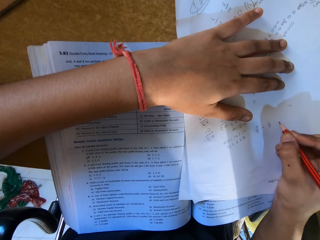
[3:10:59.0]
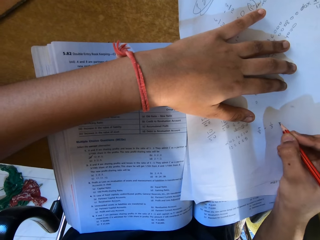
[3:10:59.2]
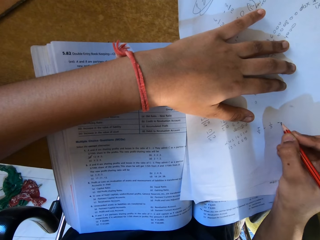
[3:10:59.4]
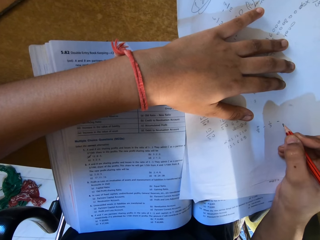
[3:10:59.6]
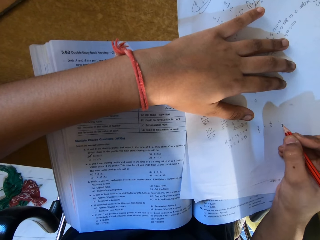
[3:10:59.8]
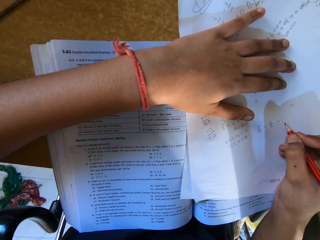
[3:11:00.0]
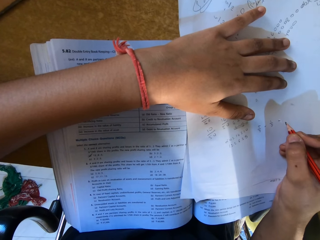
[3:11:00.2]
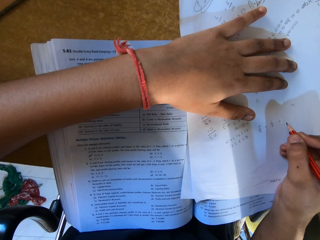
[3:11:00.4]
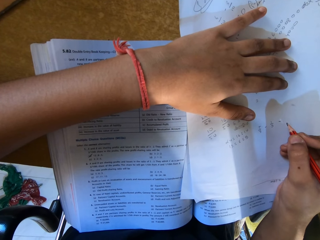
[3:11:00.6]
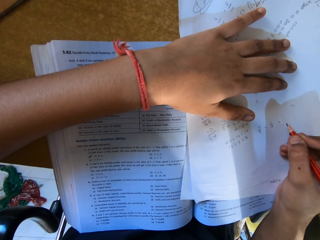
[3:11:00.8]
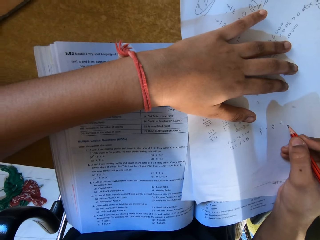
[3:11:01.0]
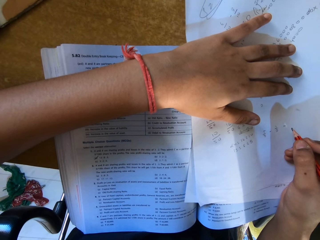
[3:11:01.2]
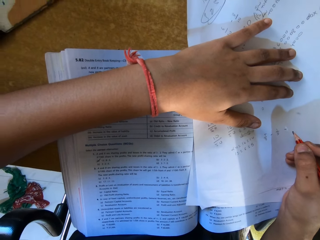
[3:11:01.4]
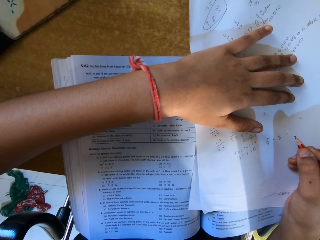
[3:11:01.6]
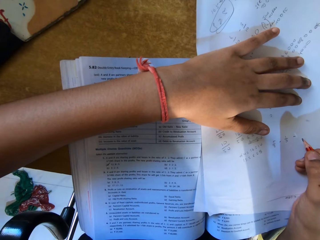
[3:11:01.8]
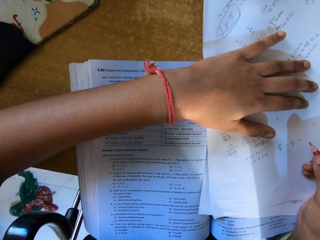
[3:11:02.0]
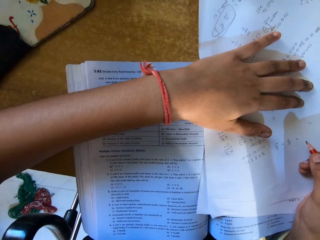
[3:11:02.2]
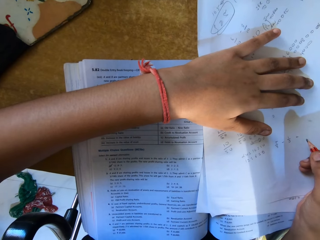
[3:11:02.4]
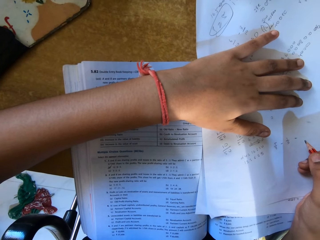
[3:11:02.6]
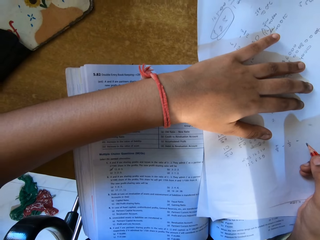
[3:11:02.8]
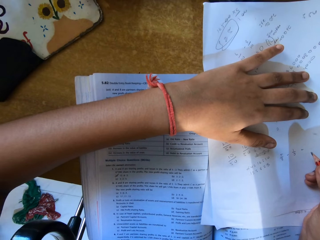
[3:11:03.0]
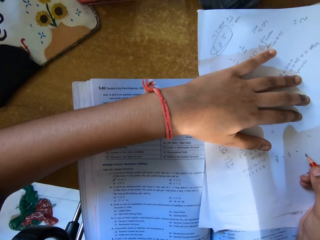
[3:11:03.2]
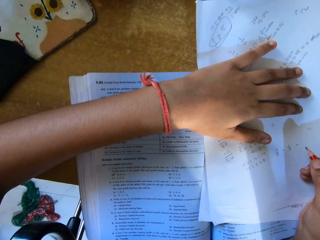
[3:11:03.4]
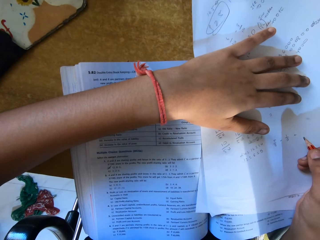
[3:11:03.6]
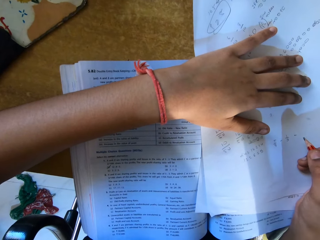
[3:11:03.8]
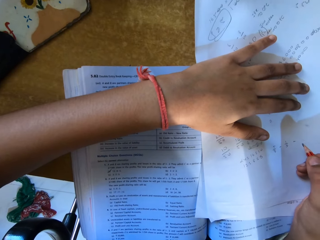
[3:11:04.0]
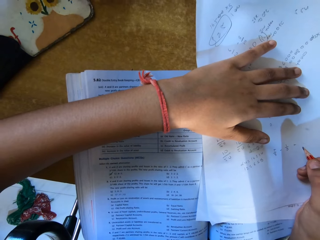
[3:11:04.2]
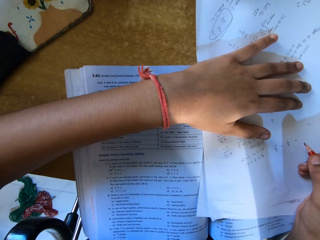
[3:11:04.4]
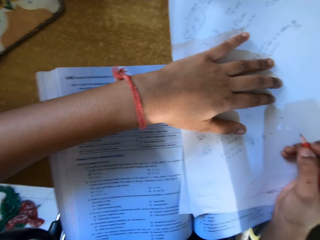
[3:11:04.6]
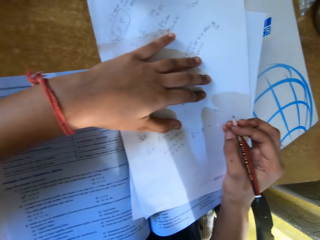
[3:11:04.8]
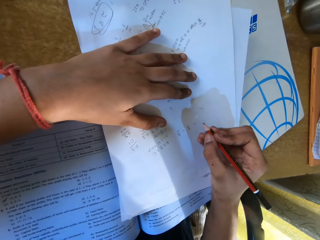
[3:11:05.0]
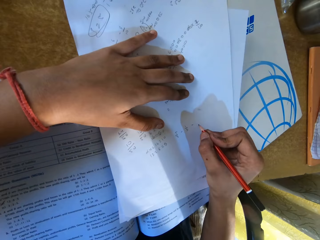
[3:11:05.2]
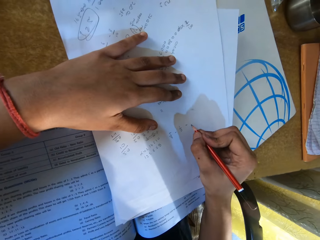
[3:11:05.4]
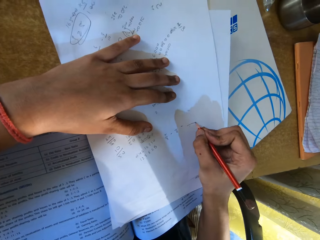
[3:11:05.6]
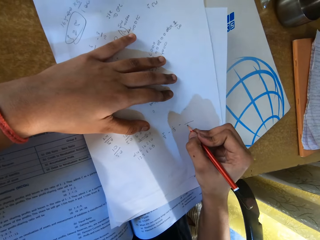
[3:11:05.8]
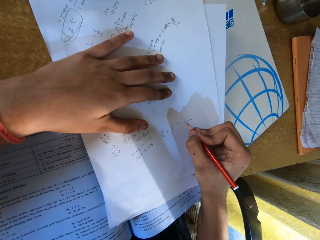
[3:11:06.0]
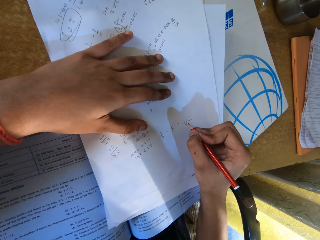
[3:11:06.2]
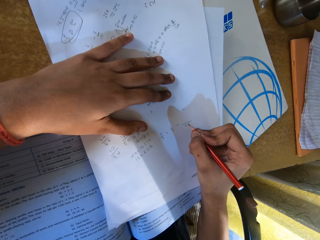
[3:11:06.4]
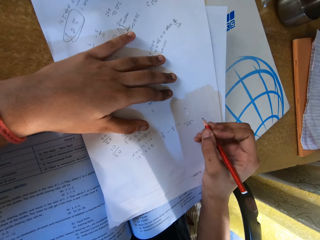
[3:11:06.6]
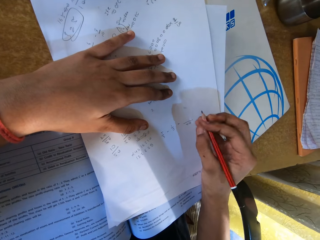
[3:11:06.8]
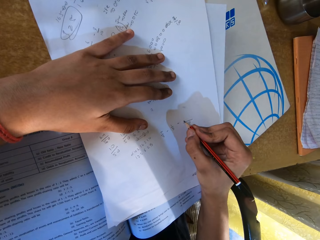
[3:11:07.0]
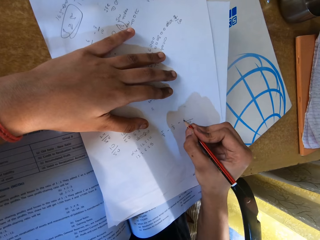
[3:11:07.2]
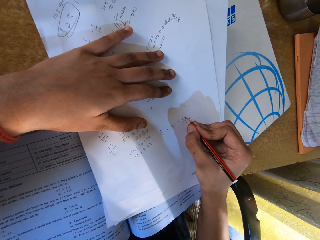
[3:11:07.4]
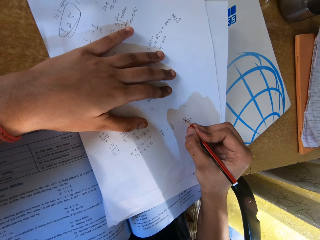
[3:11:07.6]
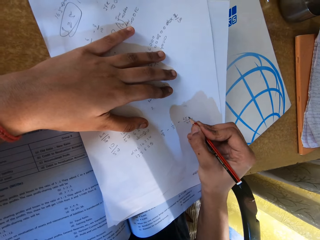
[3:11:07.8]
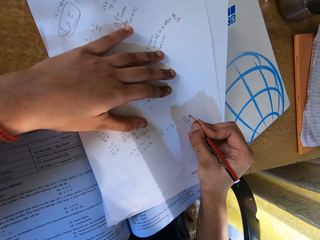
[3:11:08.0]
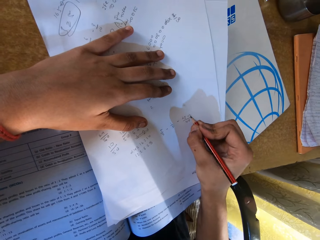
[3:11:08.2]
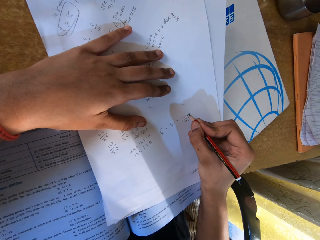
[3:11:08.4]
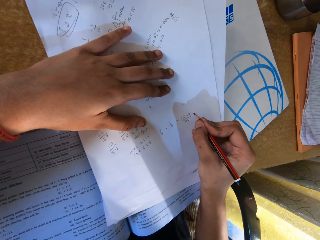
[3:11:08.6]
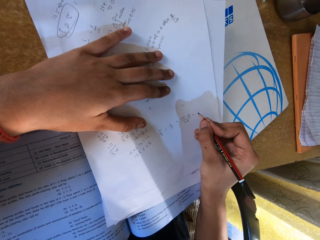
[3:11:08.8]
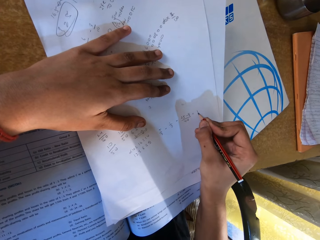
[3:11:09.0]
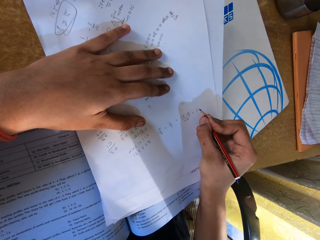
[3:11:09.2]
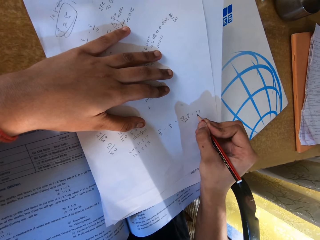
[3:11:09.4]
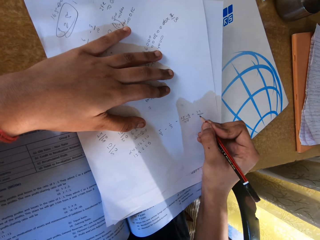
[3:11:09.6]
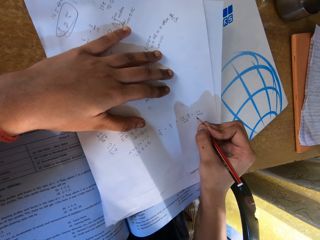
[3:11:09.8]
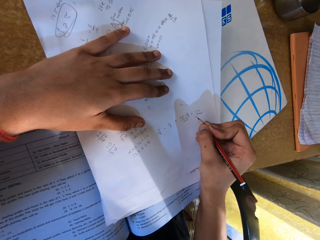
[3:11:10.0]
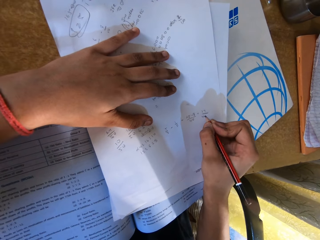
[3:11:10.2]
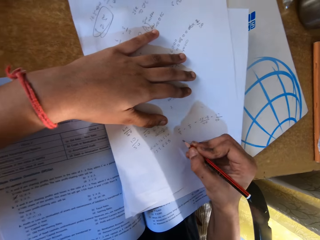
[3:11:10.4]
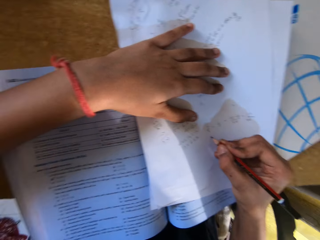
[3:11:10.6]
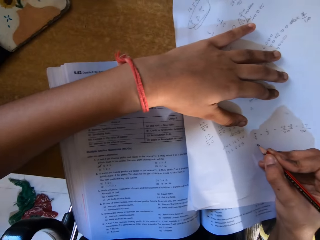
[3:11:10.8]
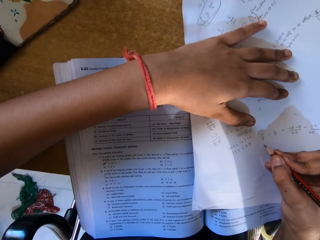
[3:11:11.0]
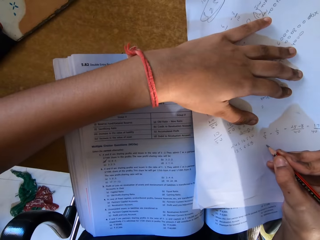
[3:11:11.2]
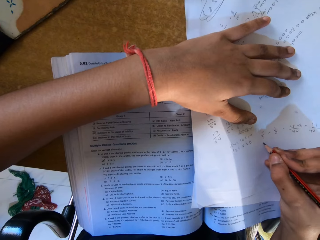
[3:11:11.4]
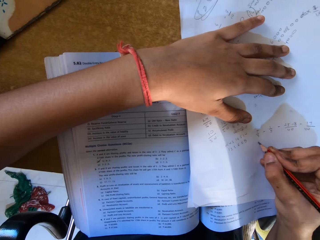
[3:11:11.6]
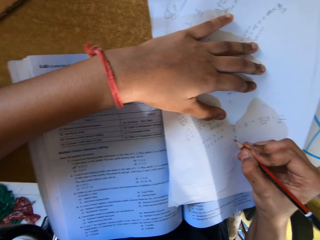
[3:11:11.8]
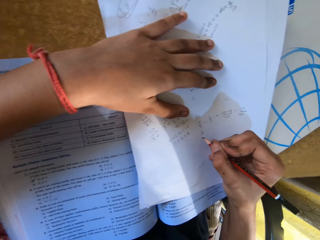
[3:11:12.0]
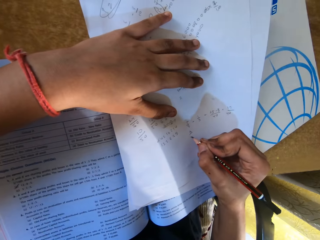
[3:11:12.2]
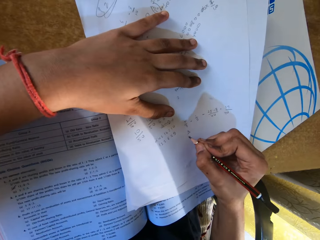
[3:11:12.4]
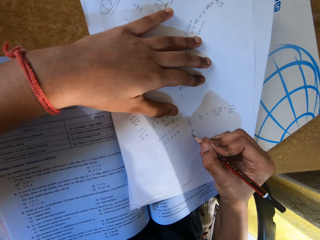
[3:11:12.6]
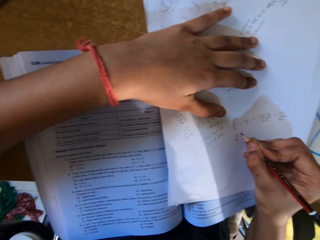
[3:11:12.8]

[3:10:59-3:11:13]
The camera wearer writes.

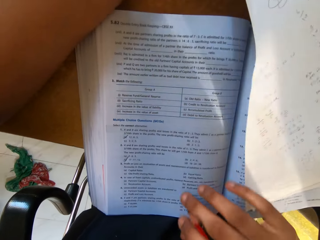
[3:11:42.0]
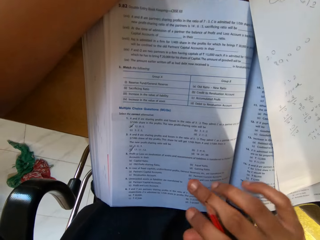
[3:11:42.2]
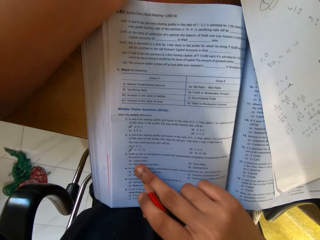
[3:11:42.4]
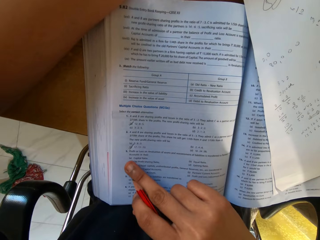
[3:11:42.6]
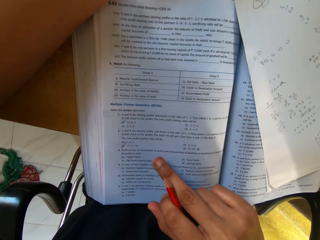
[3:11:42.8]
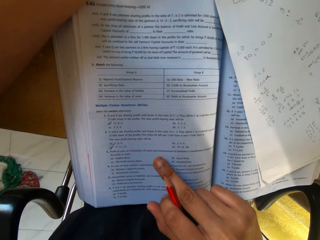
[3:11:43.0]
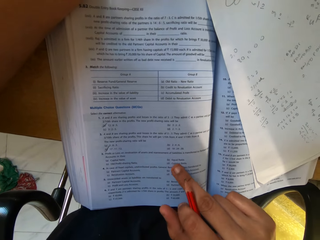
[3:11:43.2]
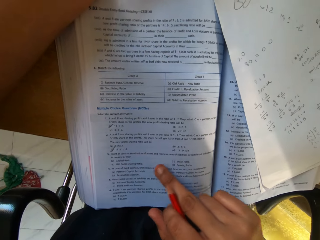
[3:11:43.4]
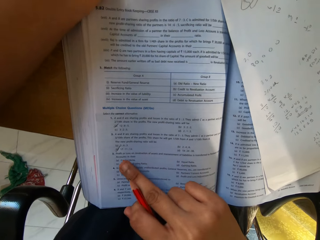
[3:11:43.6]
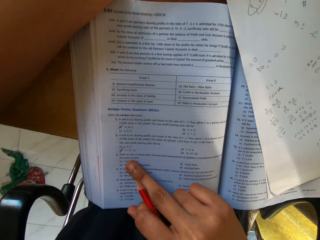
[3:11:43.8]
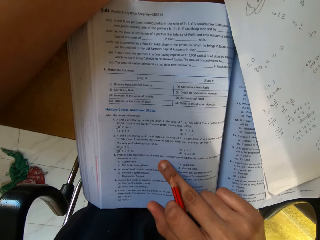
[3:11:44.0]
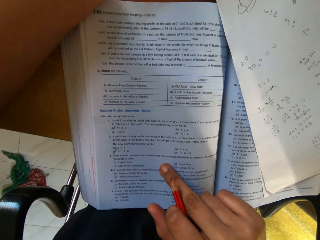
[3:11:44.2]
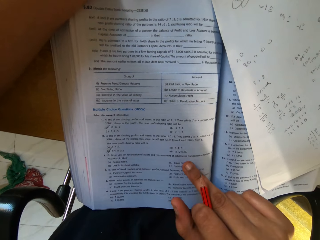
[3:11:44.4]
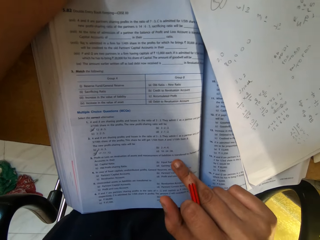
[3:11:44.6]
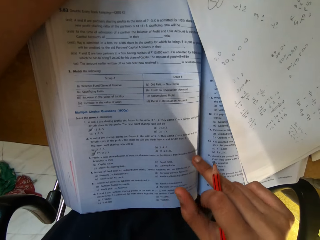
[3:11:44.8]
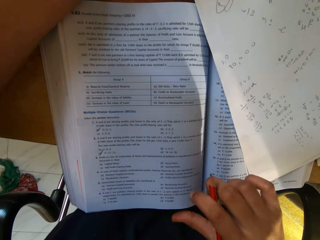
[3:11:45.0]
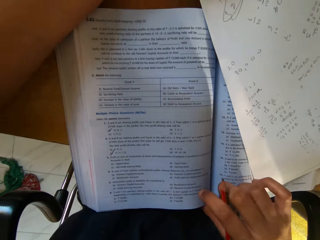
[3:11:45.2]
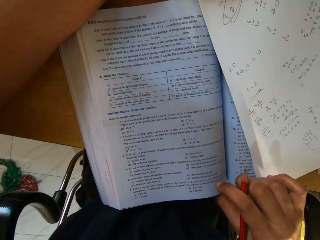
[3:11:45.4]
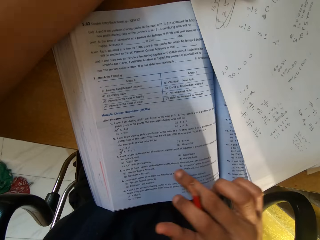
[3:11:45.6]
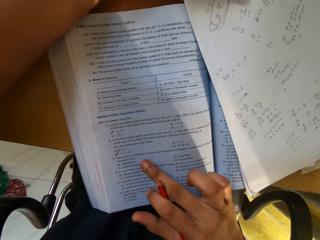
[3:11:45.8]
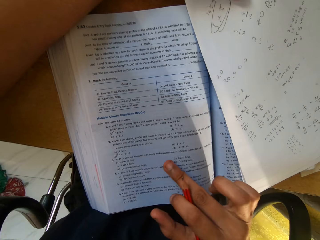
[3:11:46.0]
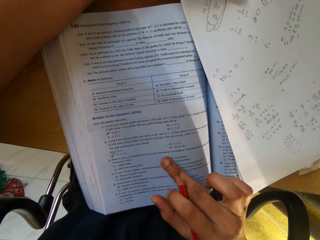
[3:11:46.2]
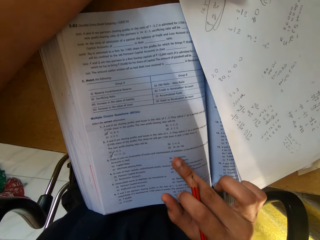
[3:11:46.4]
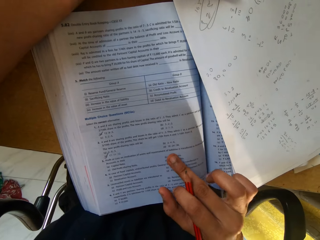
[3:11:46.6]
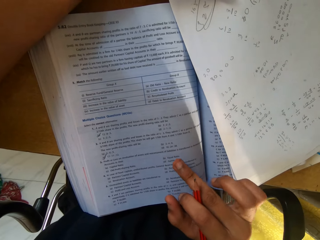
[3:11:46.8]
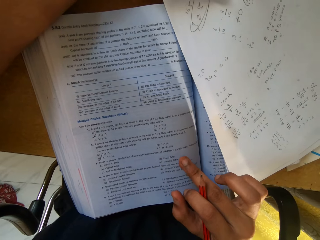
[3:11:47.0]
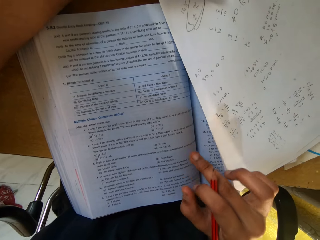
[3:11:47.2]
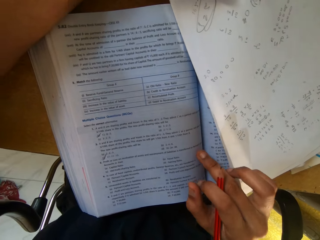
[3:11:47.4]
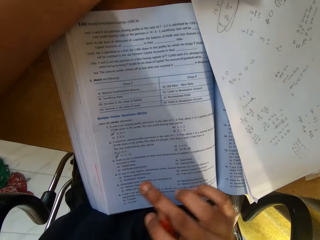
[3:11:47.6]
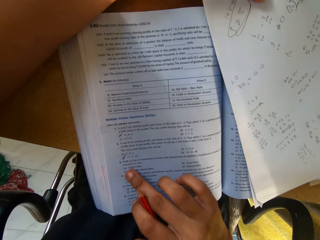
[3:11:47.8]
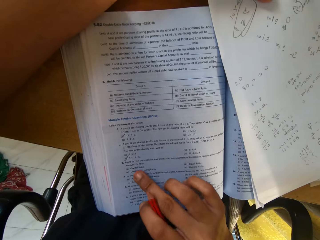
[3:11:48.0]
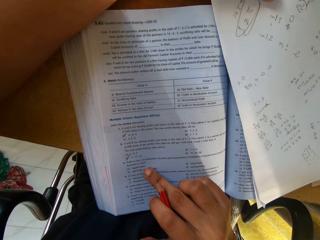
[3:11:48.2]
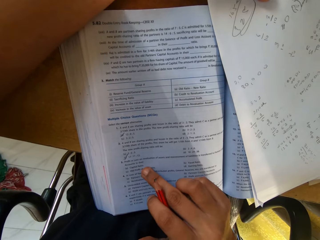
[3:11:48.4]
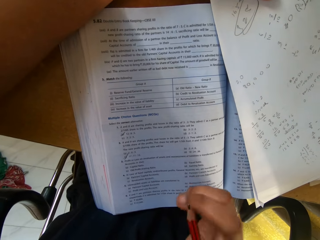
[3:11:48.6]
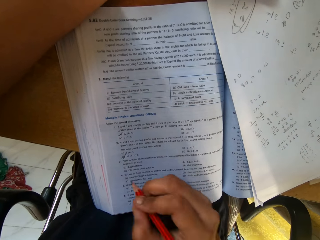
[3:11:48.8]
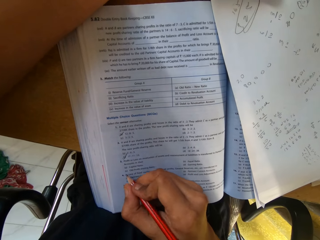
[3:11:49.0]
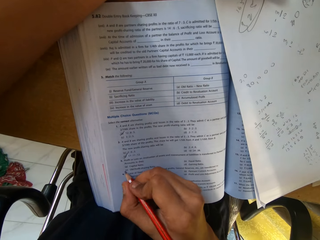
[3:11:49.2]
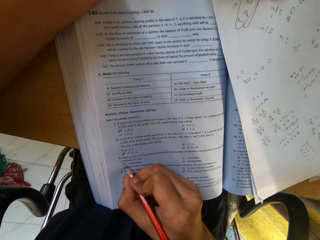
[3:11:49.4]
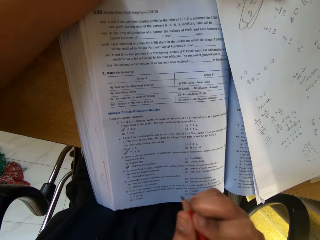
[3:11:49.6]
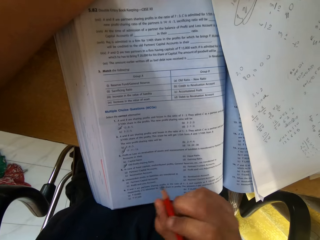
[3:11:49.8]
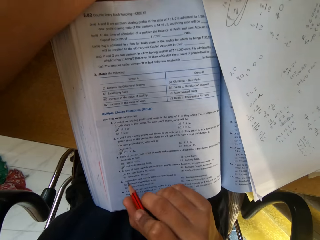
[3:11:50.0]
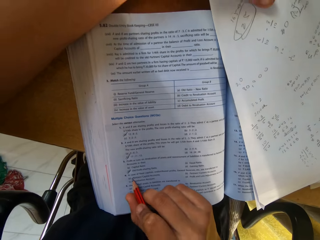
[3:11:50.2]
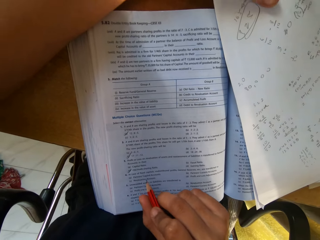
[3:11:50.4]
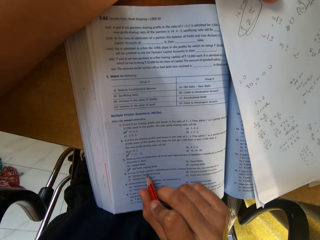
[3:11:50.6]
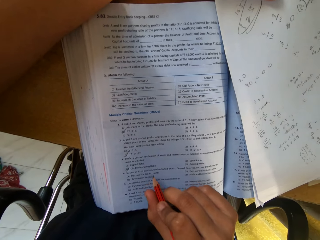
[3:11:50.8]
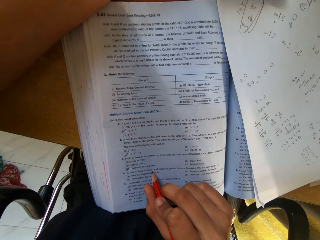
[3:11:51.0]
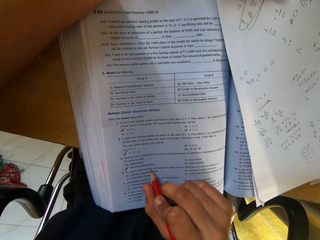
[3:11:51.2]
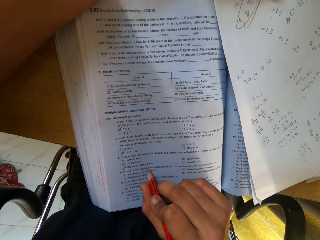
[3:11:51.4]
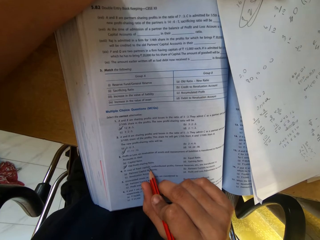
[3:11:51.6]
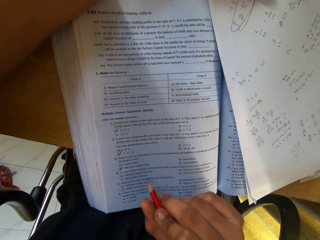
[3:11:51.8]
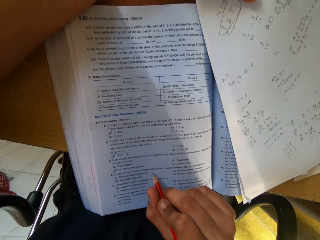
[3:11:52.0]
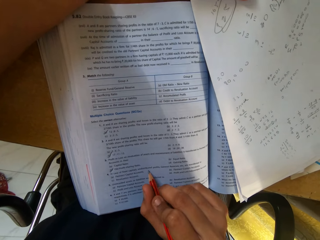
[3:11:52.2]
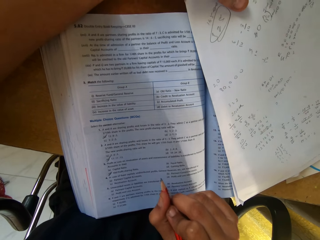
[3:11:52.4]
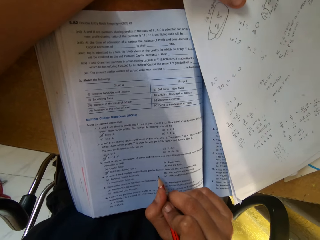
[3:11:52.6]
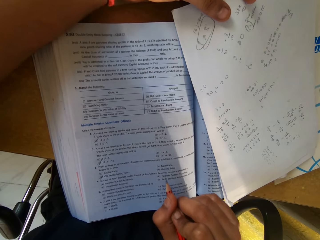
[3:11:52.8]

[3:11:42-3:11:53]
The camera wearer reads the book.
